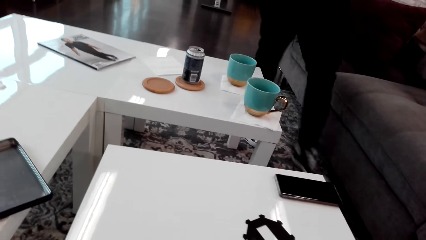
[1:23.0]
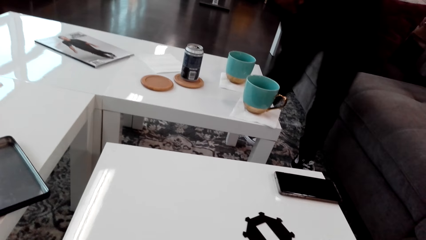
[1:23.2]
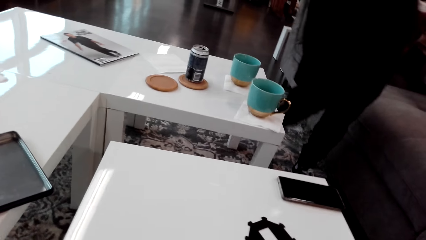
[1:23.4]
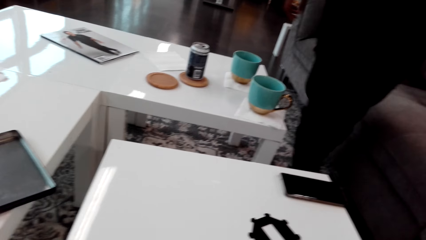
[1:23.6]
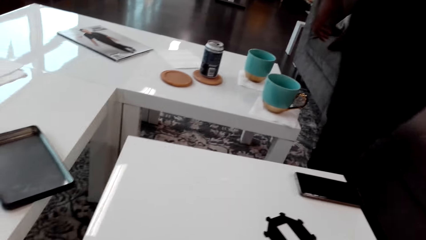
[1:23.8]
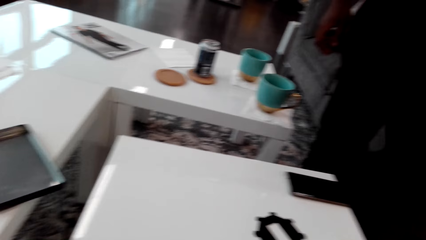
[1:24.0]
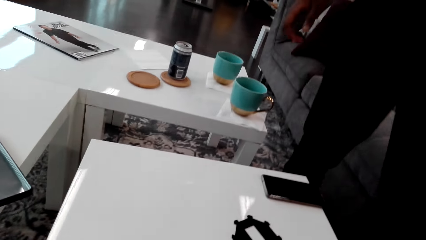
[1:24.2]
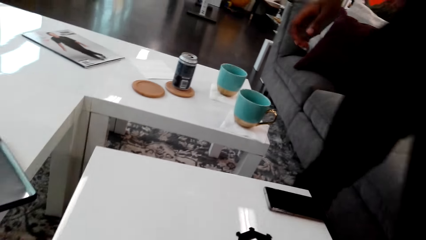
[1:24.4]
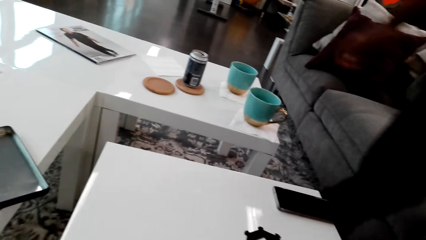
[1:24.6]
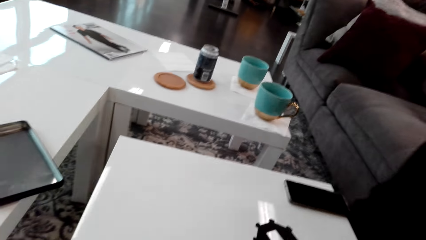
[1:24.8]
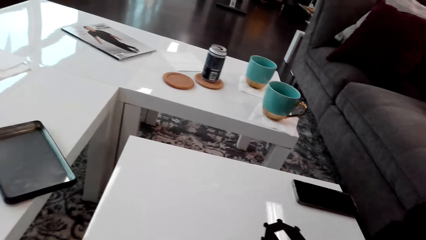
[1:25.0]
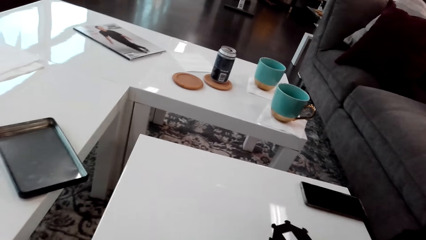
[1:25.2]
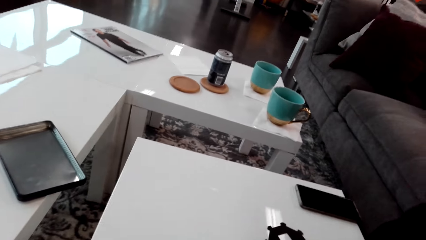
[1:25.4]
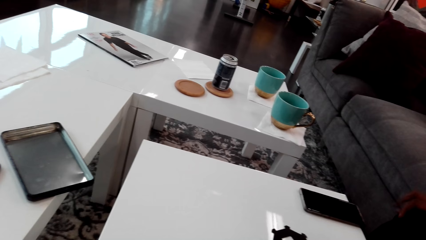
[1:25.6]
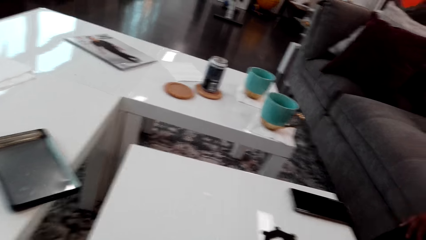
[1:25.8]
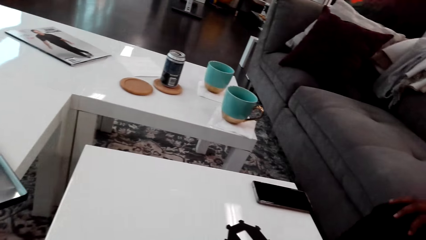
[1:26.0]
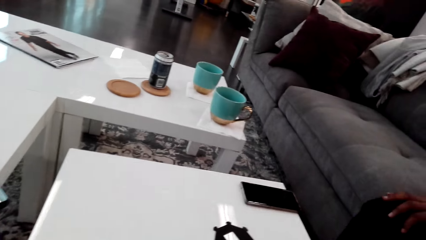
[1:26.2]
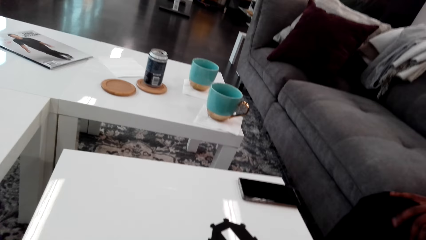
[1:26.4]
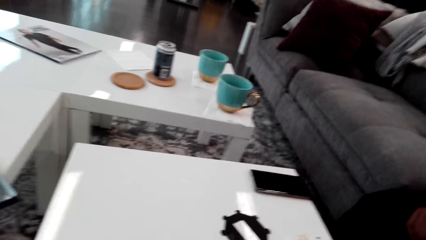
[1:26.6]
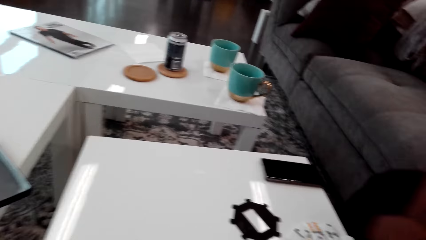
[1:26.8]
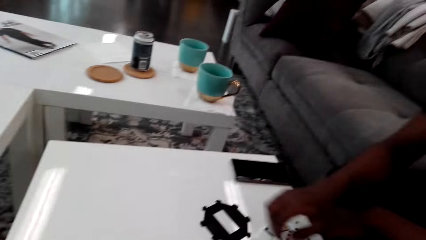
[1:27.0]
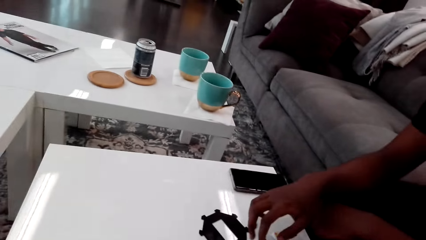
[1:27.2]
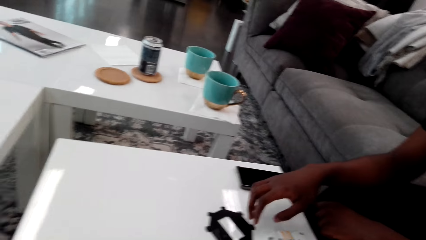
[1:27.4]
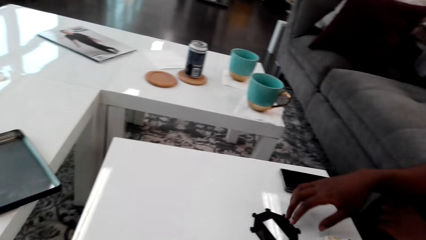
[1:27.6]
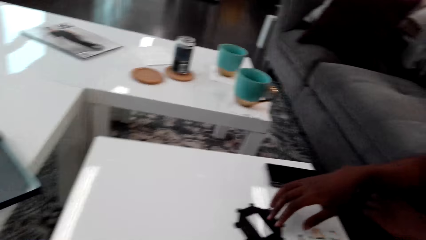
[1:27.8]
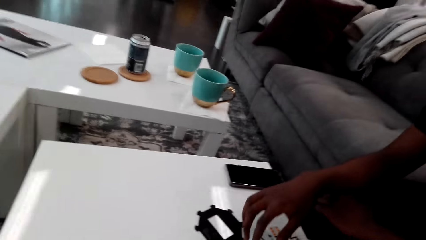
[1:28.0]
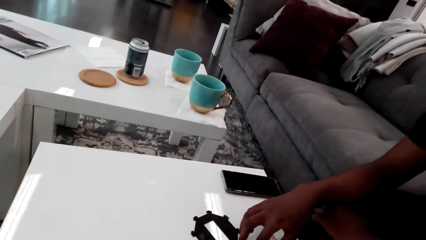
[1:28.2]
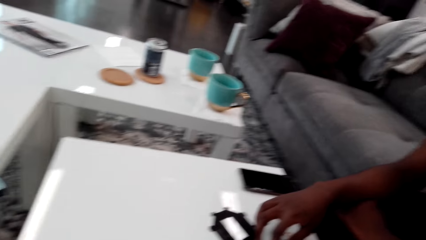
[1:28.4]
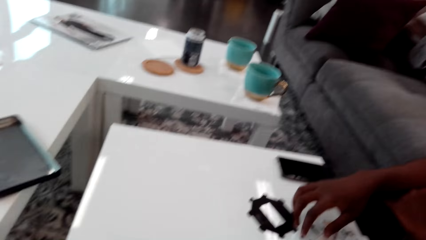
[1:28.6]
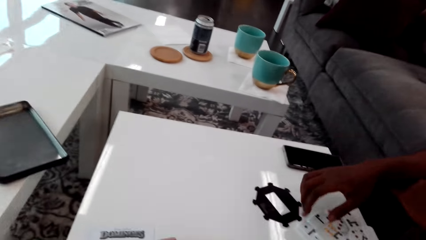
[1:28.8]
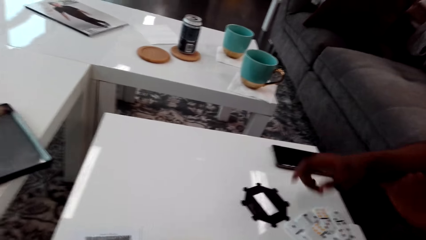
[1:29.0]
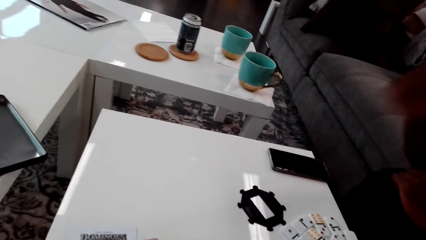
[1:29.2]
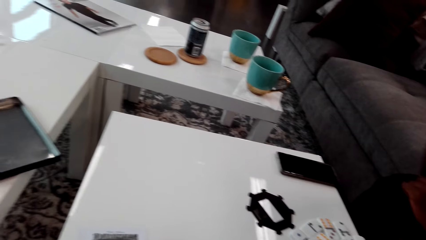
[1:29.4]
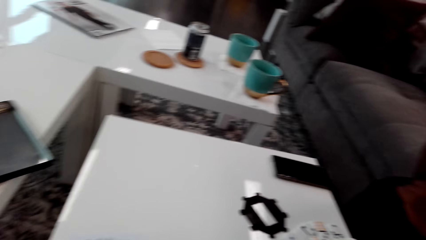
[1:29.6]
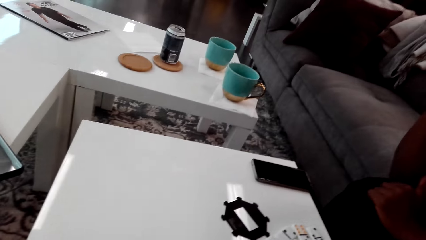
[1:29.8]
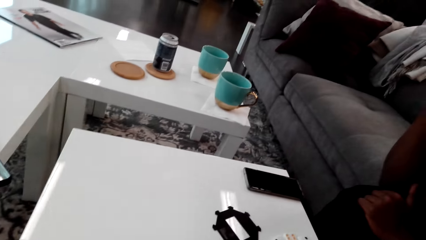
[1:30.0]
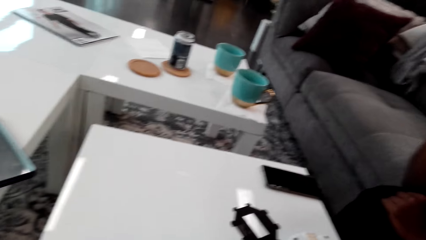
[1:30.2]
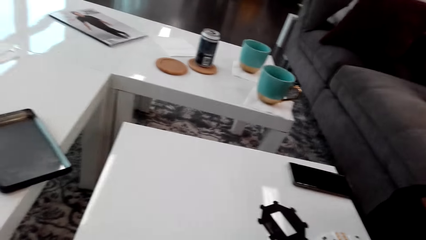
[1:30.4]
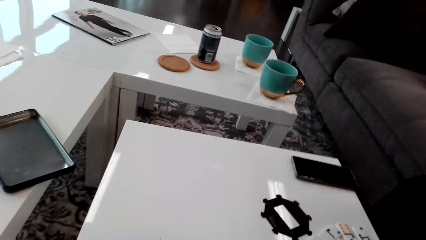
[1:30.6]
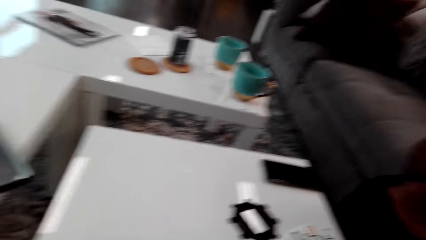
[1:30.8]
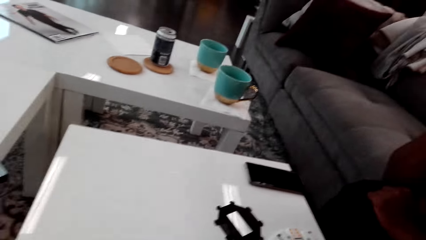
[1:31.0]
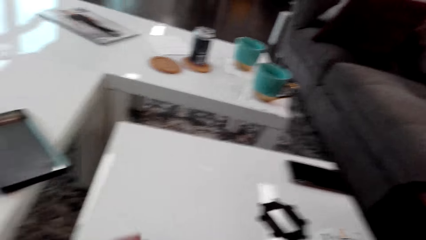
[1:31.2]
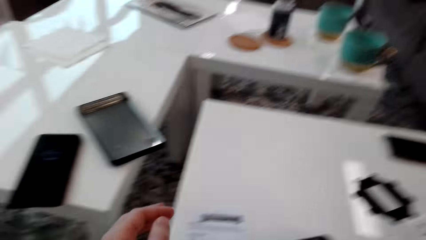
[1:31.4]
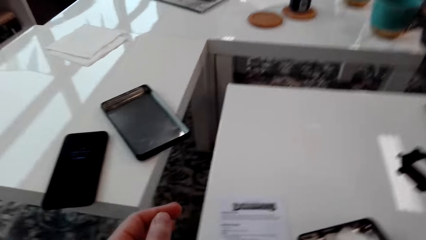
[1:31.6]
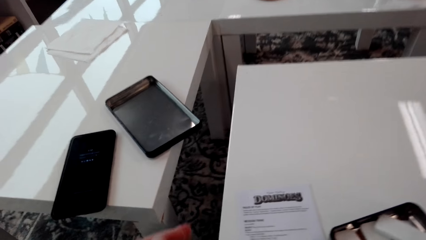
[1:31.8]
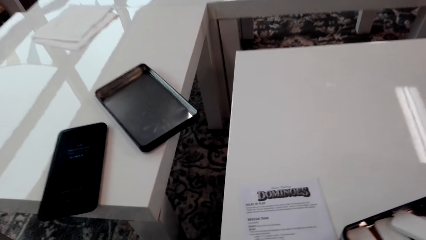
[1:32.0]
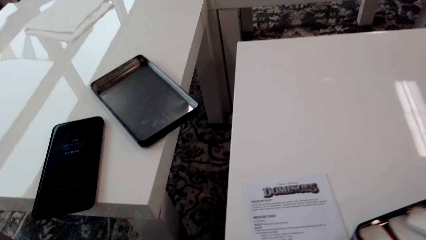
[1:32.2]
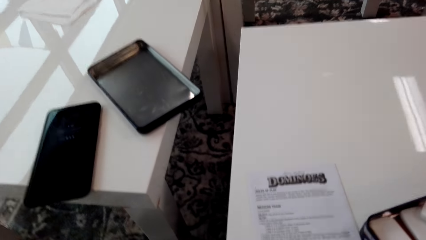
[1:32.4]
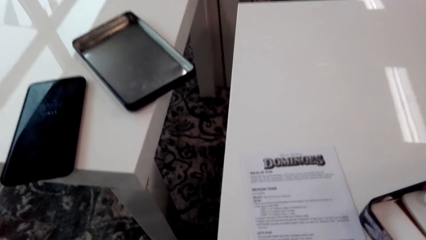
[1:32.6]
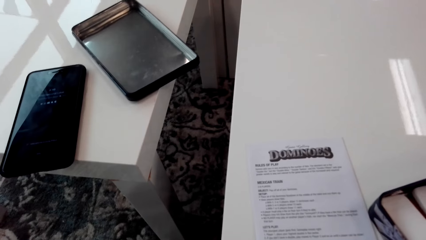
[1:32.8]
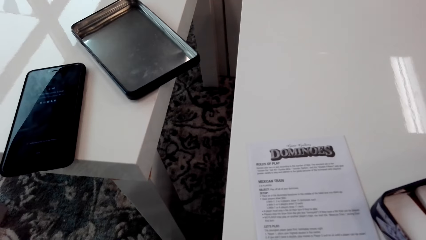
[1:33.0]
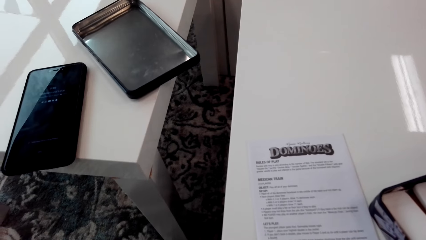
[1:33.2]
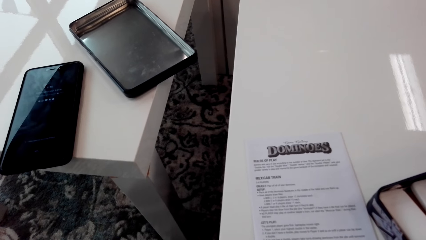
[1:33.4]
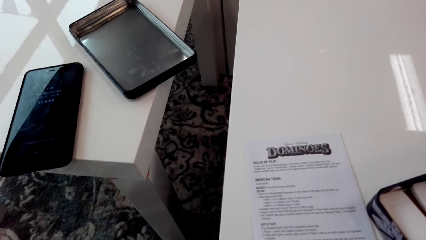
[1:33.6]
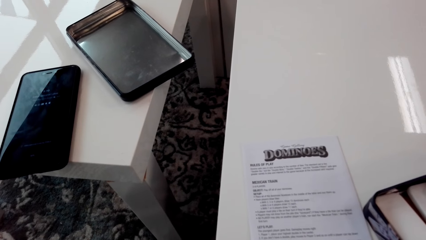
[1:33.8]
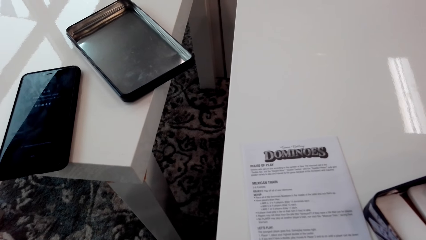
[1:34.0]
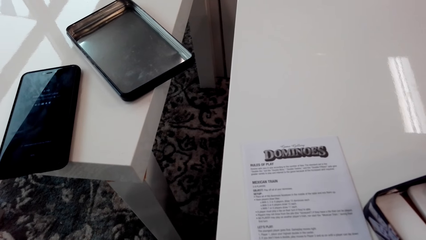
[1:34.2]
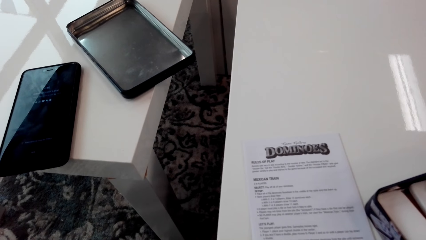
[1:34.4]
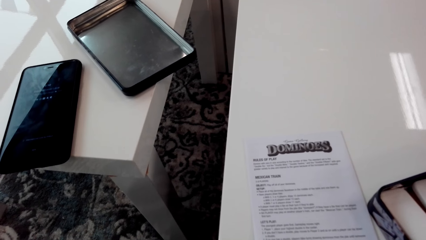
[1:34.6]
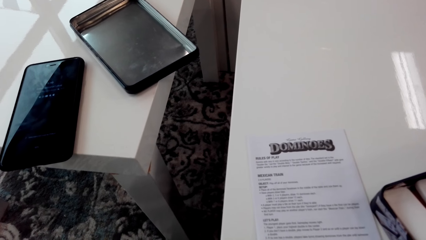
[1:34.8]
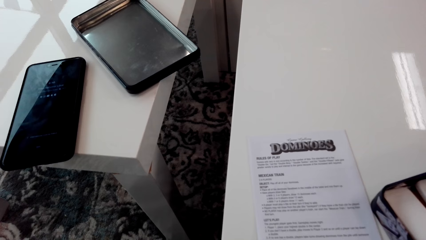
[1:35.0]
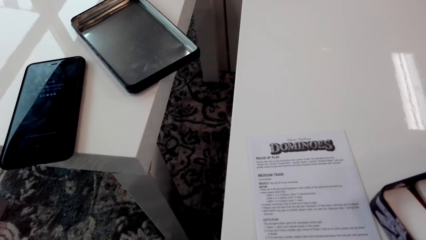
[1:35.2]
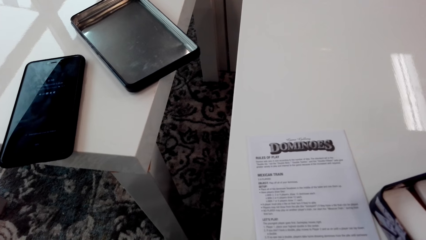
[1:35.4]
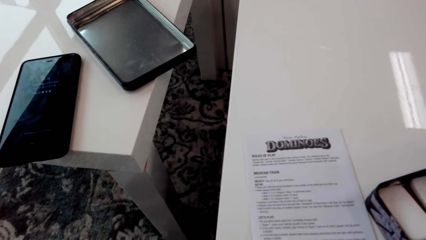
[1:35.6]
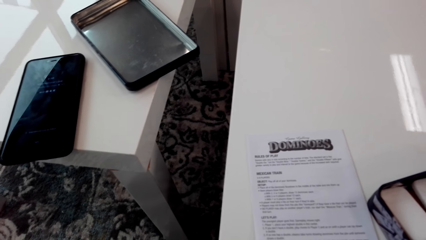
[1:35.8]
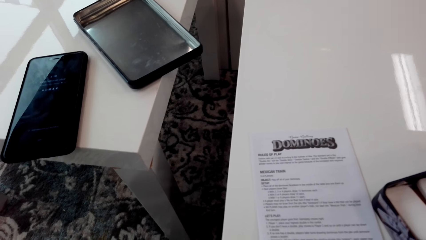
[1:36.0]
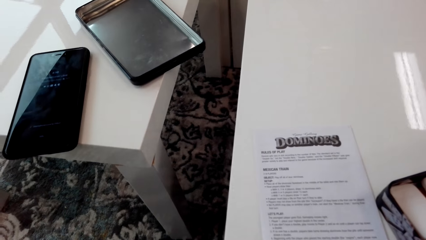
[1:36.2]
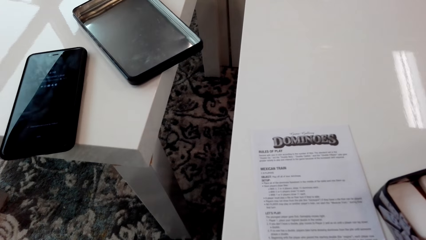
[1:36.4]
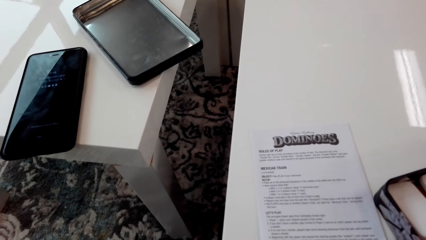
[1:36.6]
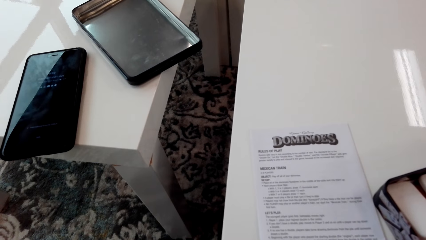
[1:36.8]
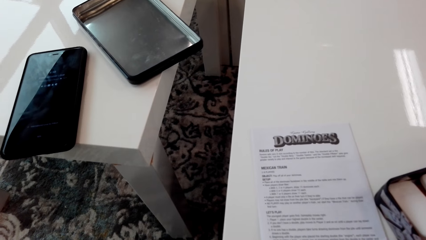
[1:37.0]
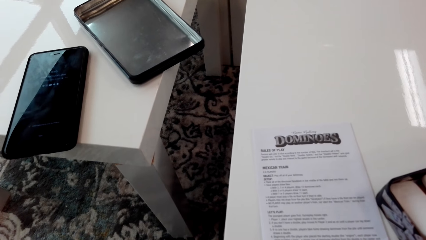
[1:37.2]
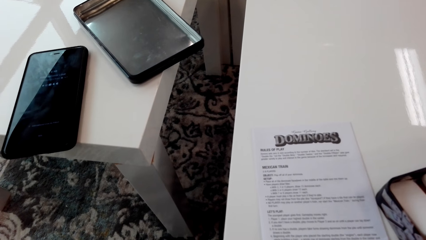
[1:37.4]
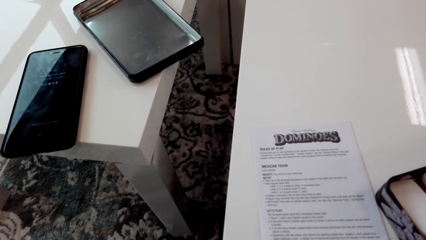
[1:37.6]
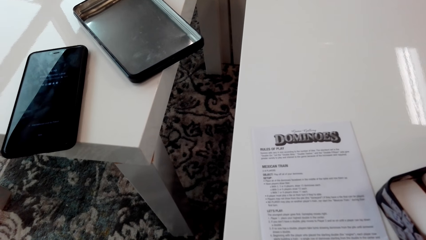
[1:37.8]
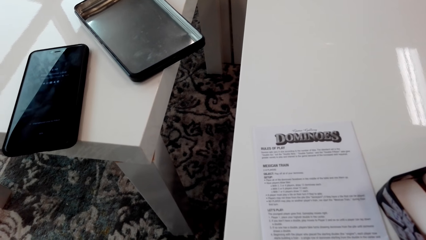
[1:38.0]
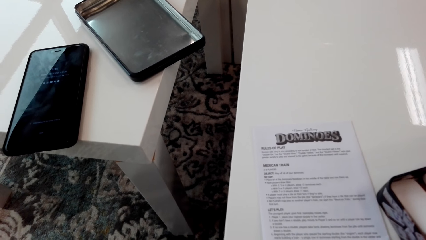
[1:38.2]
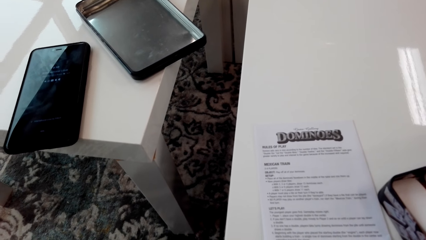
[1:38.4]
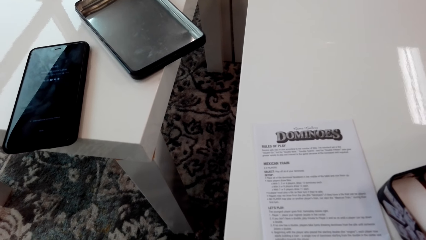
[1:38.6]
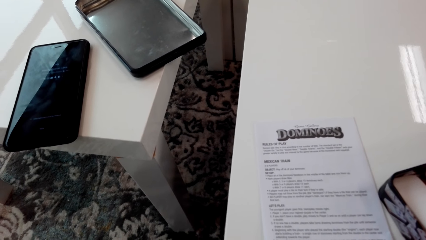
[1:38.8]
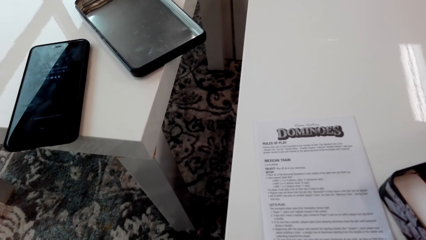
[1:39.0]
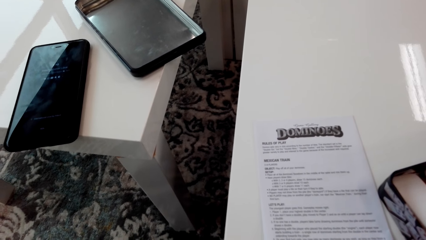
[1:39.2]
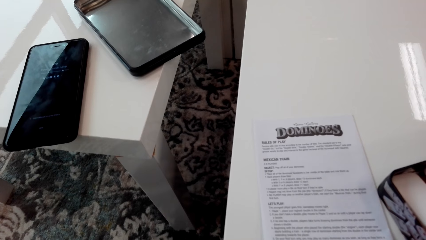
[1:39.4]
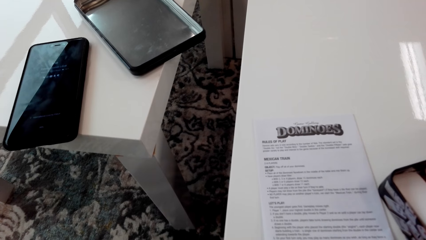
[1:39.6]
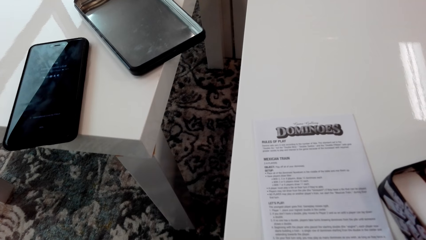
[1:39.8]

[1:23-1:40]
A person sits down. The person holds dice. The person stares around. The camera wearer stares around.
